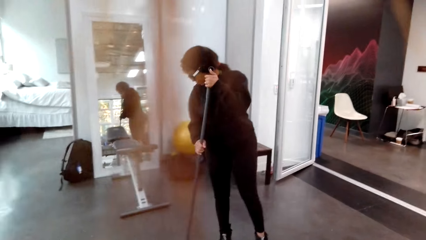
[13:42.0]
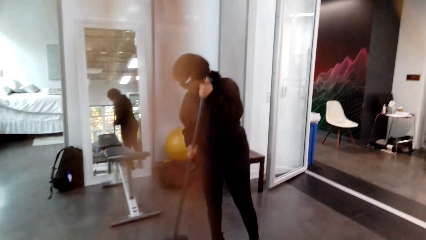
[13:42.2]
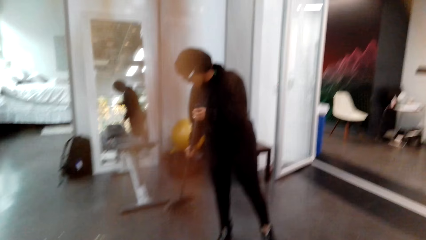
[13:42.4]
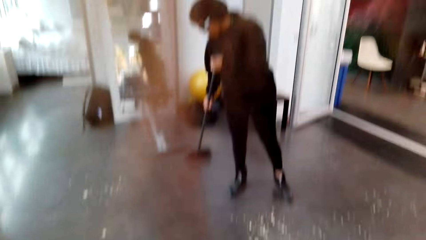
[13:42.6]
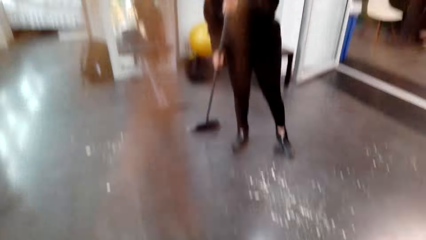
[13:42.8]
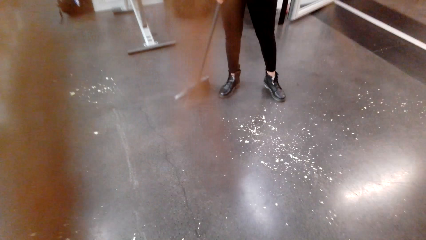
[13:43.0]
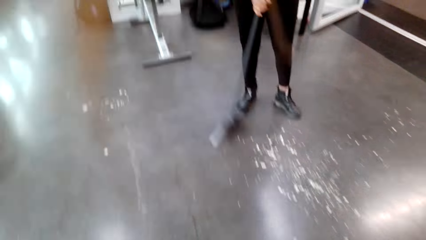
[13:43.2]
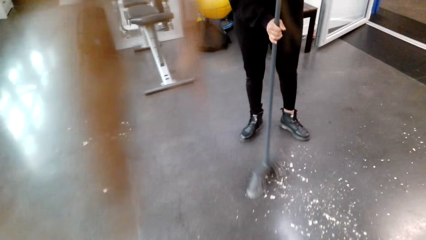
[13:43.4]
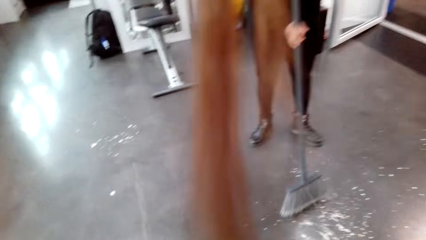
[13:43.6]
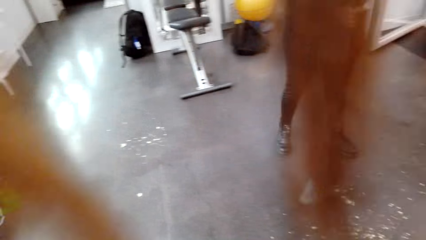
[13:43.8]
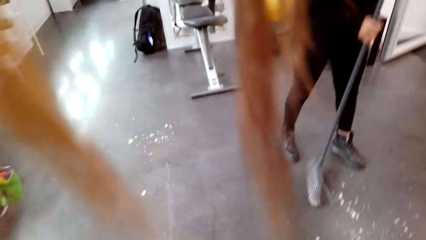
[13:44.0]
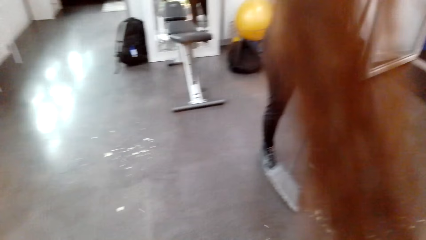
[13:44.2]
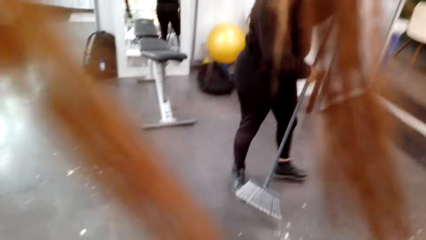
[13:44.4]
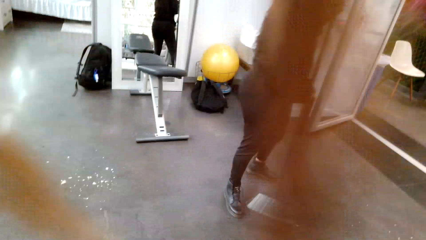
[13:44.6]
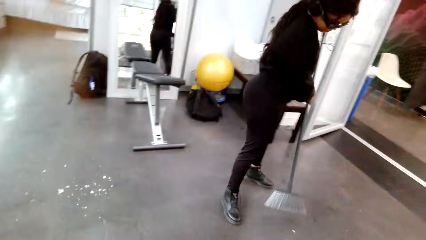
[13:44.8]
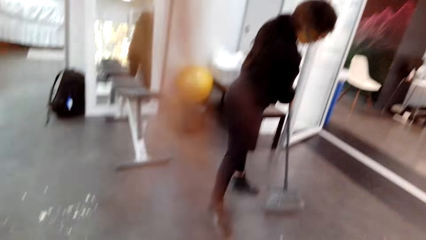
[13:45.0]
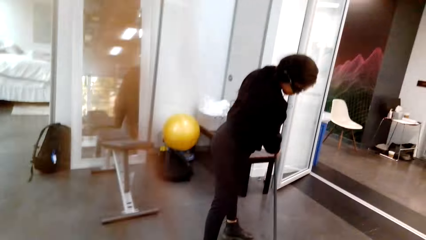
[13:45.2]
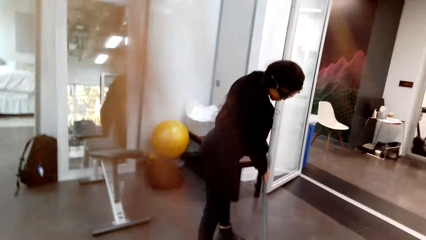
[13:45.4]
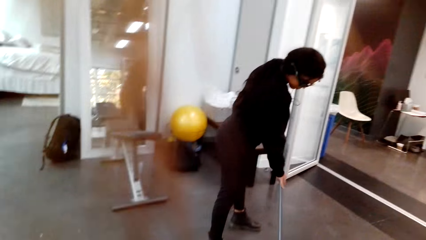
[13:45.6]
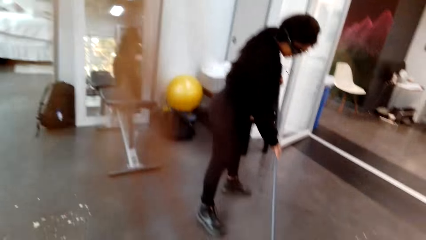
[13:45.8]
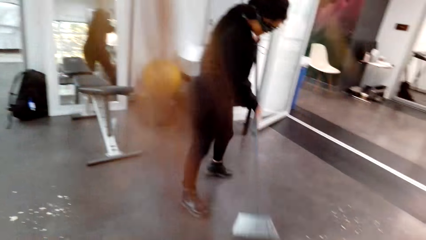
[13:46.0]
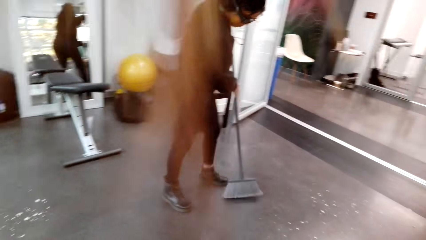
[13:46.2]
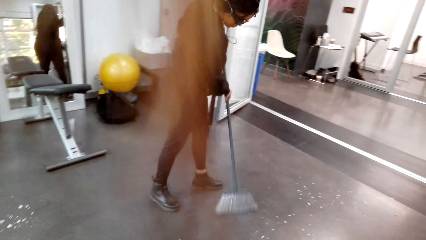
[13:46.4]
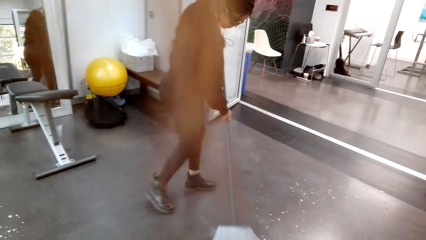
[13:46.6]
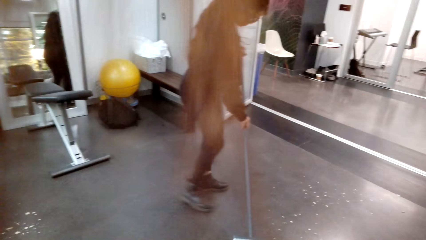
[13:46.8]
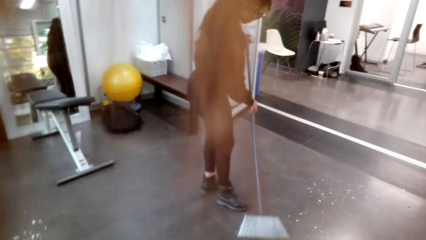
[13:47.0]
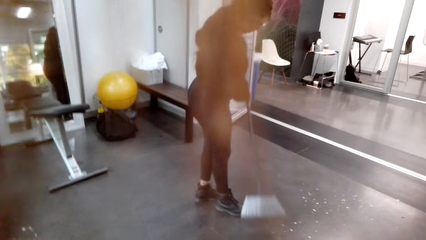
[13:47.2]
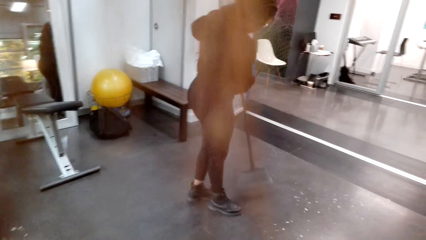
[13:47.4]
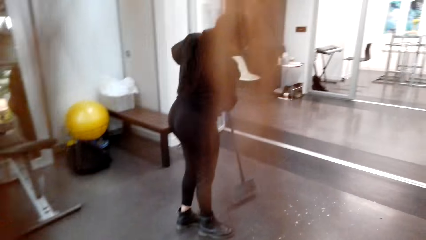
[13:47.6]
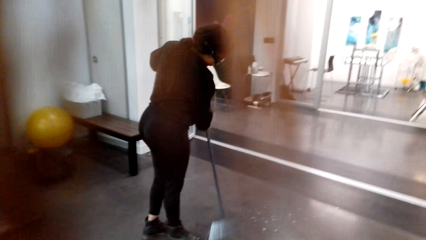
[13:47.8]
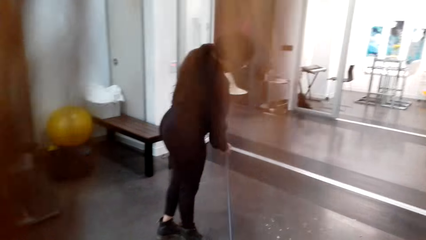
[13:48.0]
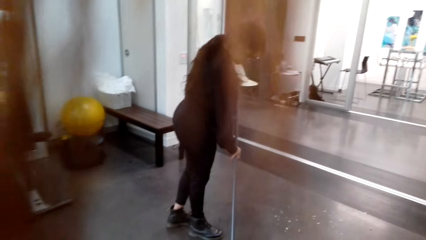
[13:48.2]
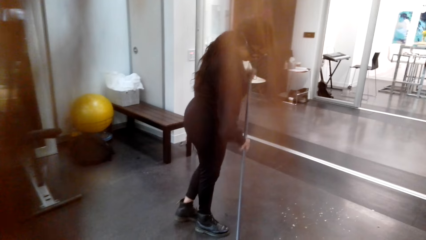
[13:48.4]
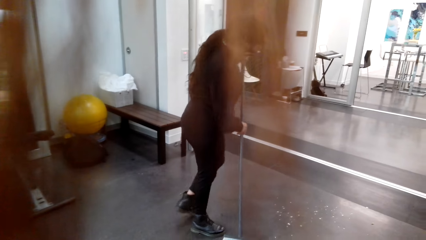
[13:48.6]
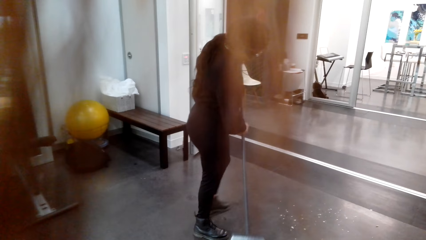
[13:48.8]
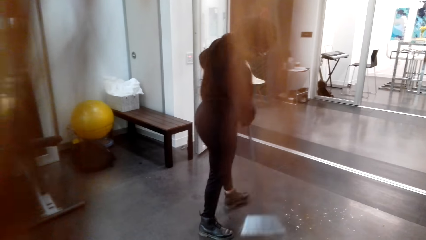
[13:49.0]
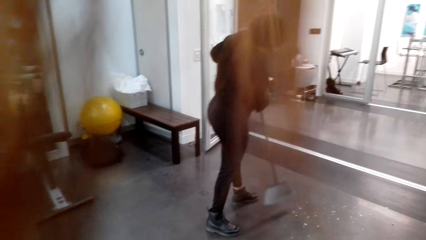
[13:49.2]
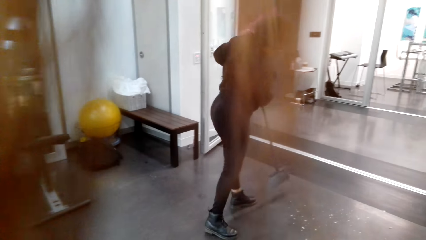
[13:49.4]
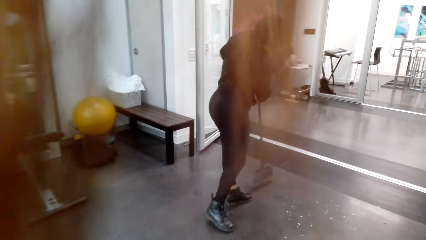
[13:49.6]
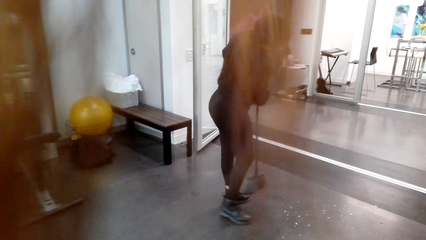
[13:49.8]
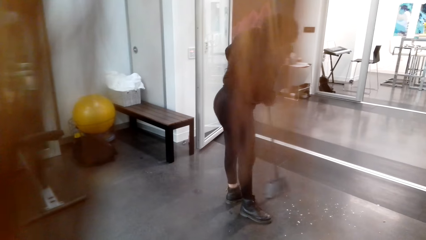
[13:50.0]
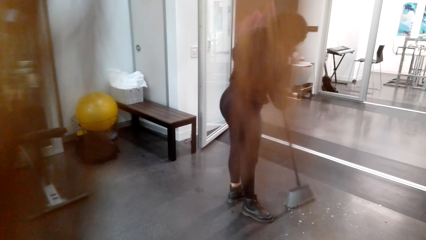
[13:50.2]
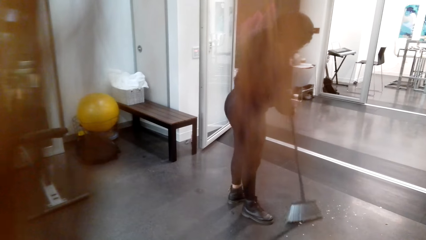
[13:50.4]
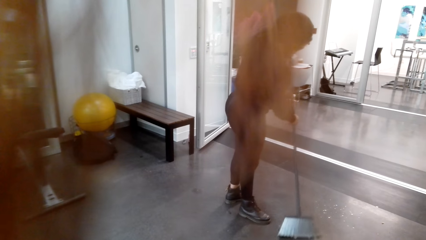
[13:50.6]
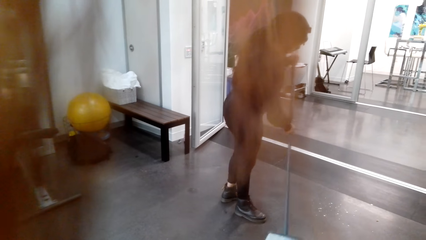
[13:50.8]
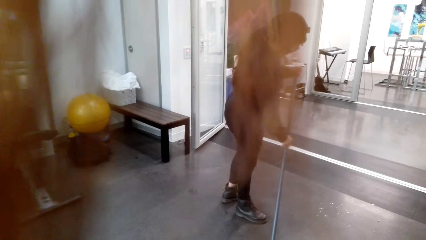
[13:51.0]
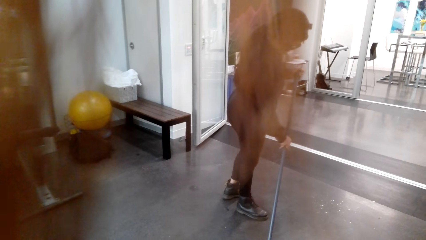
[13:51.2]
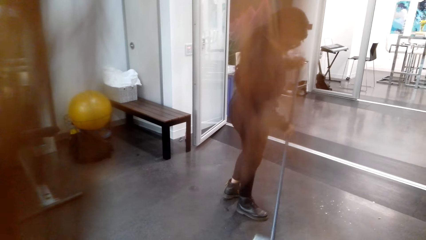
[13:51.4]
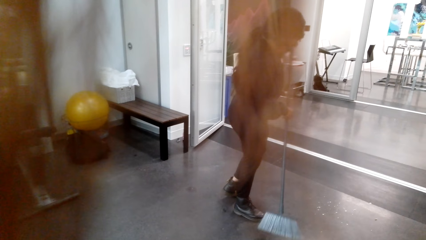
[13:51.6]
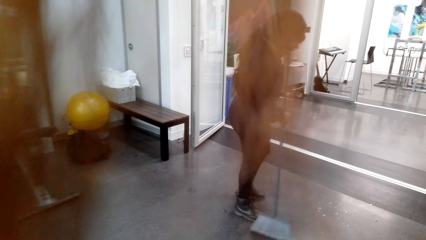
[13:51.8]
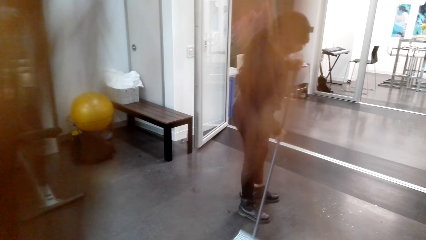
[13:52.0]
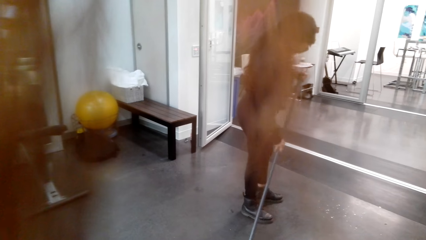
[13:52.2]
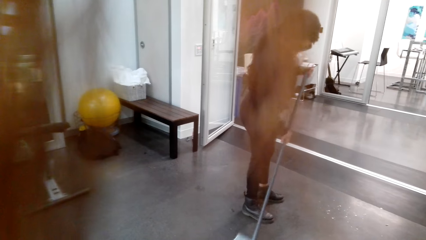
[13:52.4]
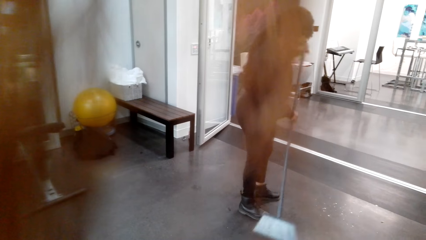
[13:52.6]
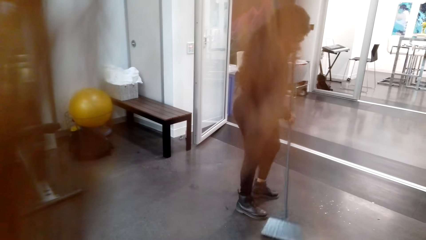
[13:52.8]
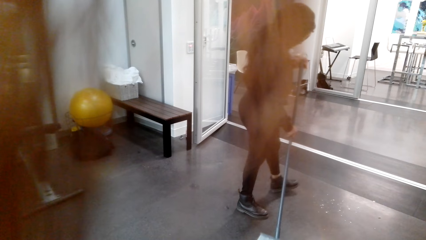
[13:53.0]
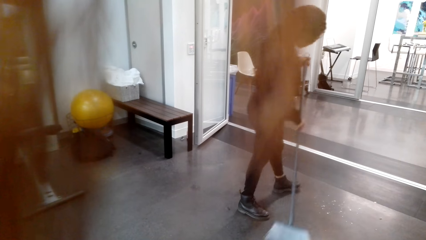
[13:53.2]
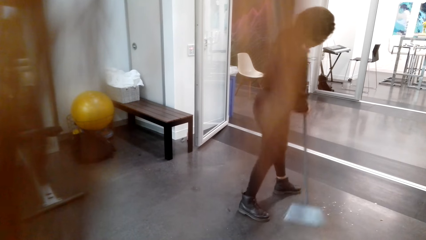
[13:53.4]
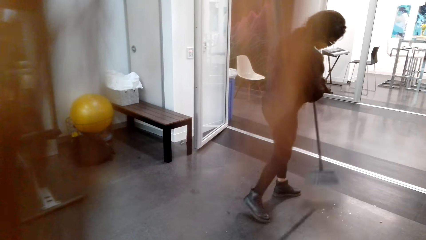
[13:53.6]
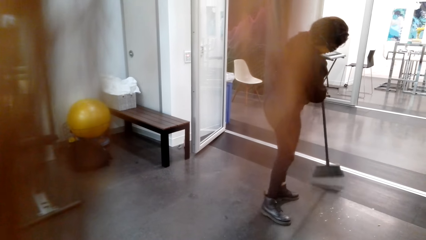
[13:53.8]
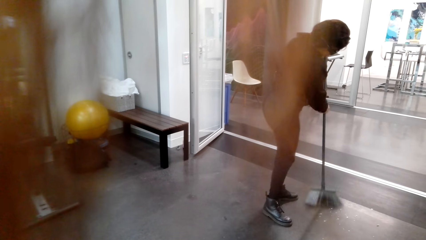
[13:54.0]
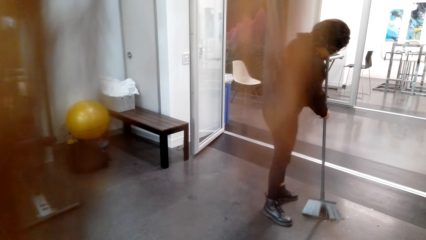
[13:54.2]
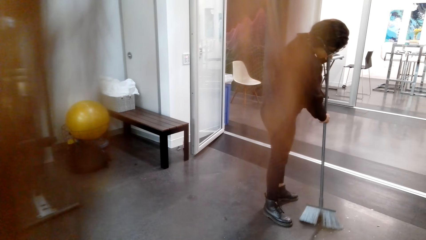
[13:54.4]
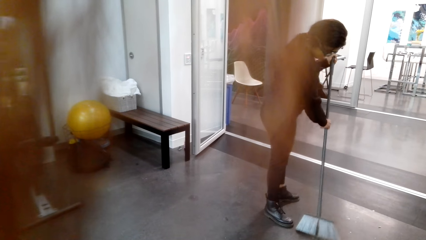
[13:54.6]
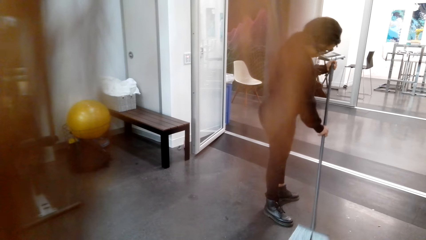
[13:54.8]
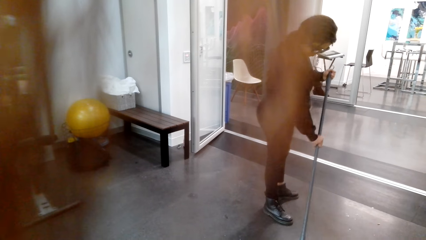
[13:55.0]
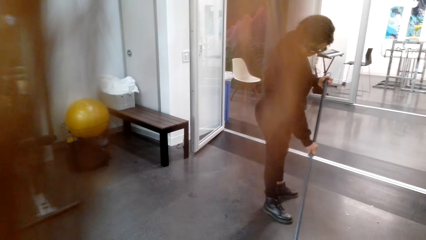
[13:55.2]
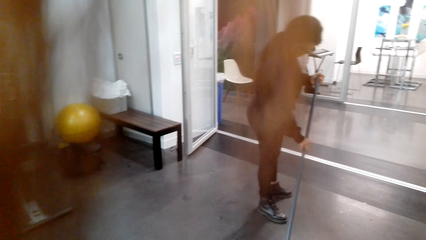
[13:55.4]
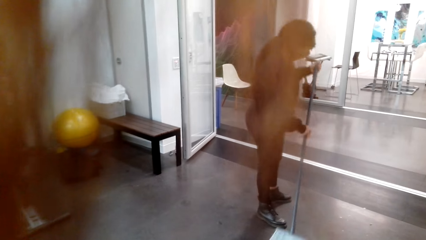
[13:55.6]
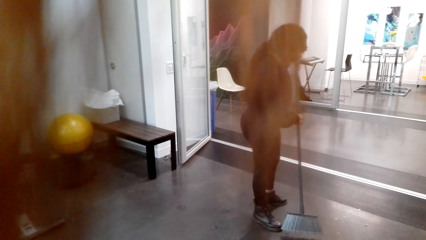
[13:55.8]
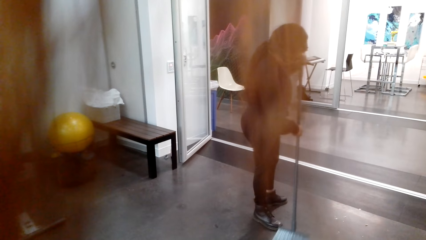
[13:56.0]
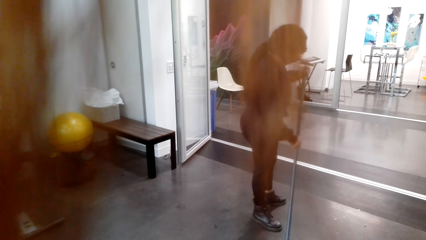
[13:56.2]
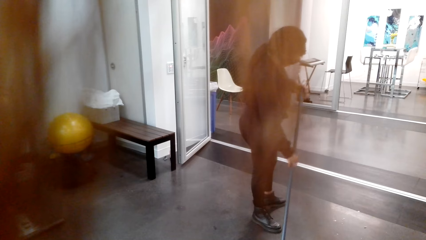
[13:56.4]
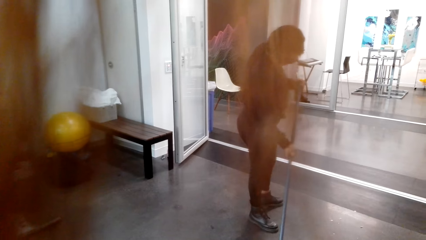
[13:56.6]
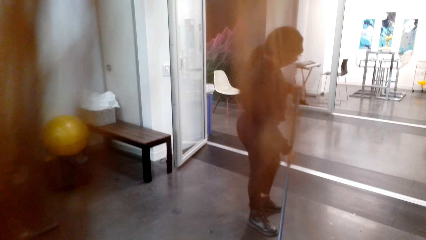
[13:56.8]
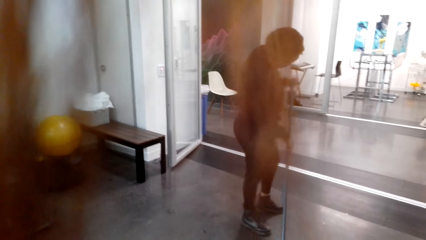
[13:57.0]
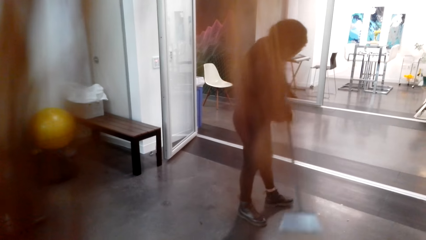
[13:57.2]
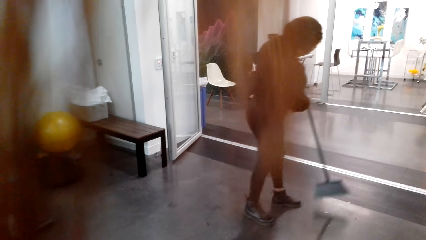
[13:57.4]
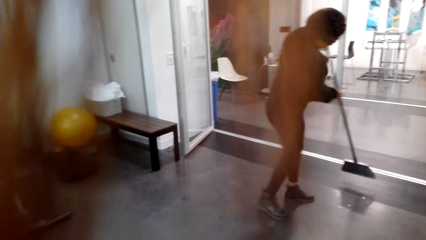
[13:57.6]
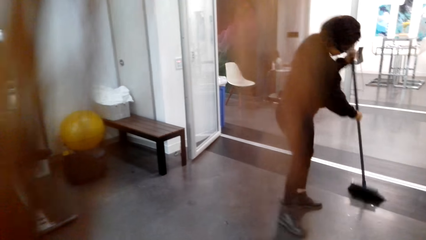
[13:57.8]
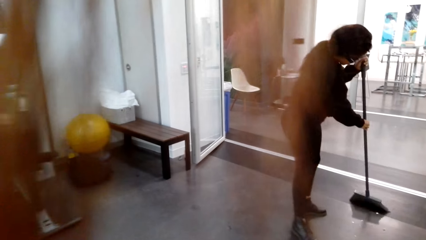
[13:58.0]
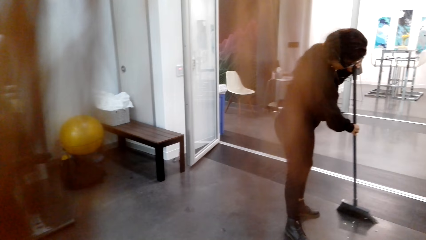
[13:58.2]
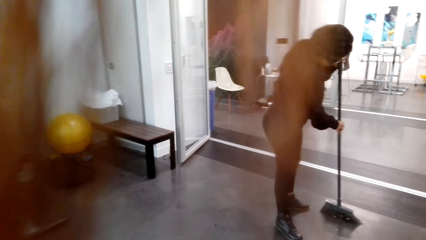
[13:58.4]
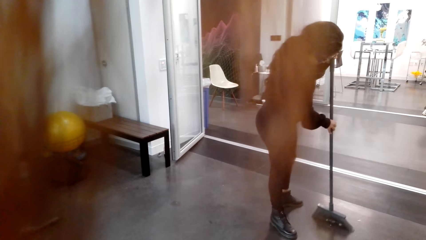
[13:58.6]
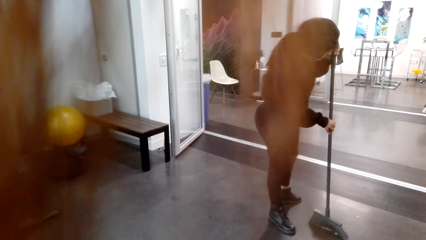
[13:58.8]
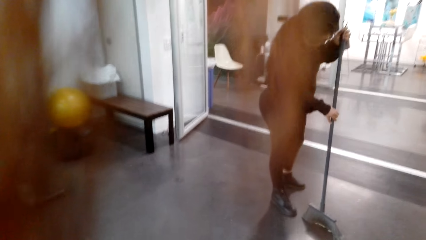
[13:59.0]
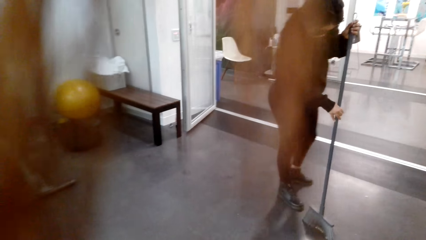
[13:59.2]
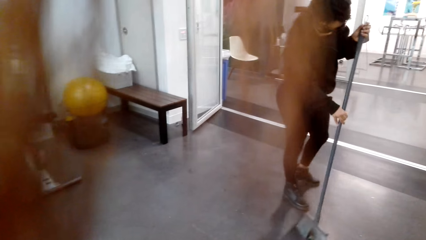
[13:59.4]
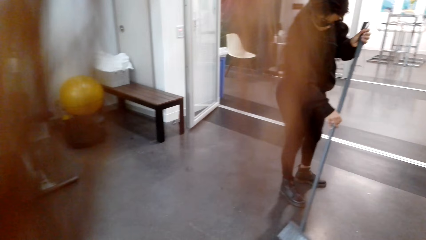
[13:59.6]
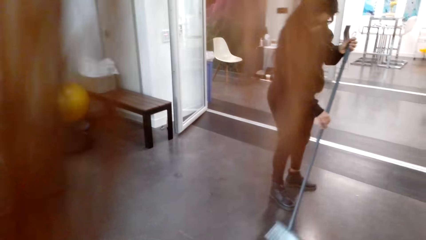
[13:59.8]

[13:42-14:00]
The camera wearer looks around a room. A lady sweeps the floor. The camera wearer looks around the room.
